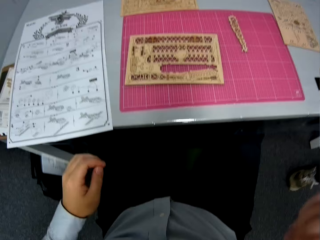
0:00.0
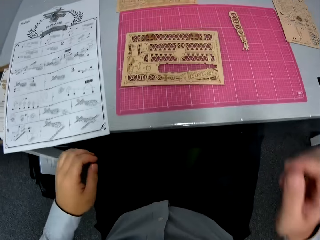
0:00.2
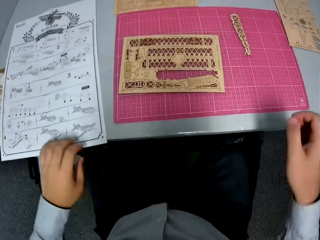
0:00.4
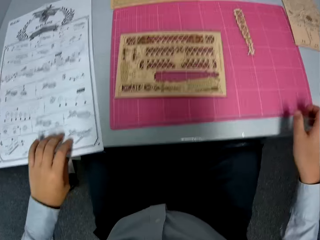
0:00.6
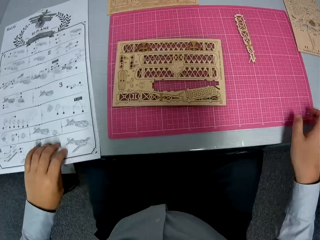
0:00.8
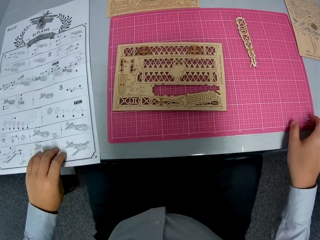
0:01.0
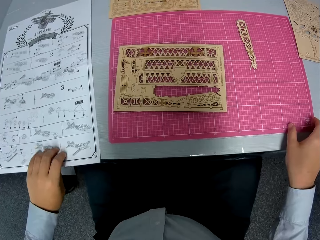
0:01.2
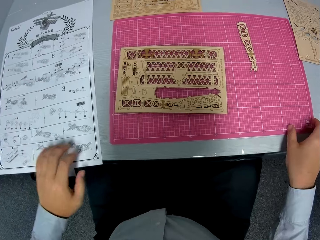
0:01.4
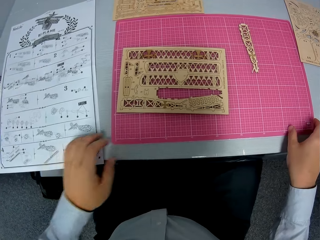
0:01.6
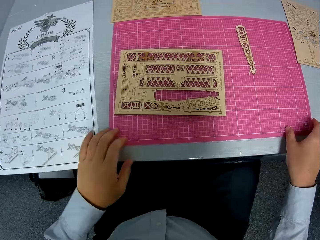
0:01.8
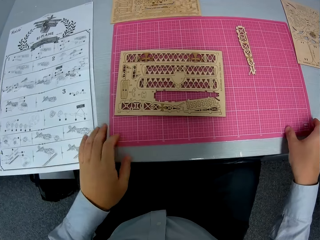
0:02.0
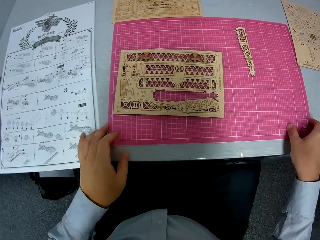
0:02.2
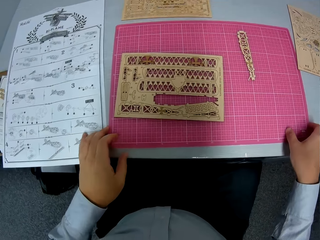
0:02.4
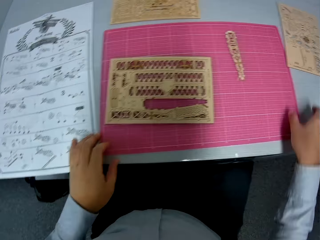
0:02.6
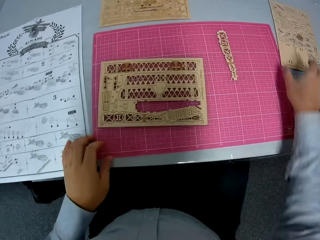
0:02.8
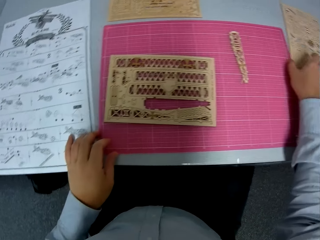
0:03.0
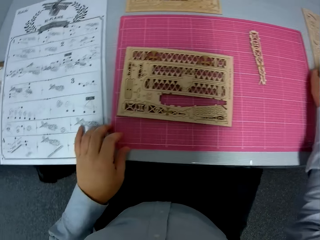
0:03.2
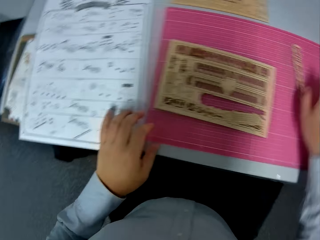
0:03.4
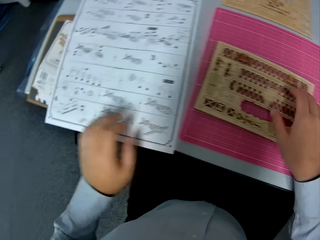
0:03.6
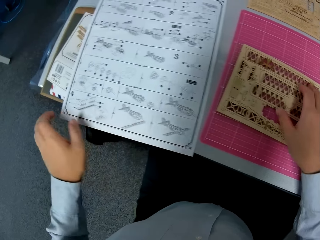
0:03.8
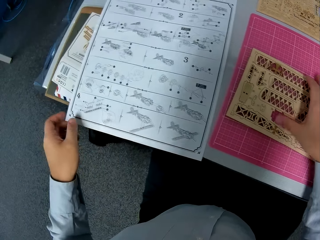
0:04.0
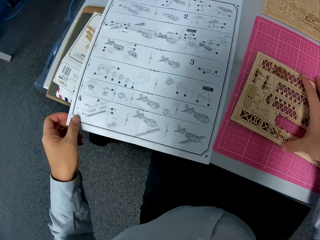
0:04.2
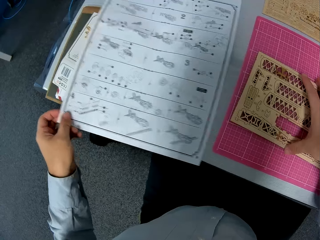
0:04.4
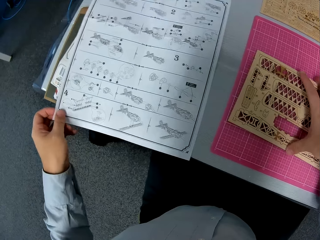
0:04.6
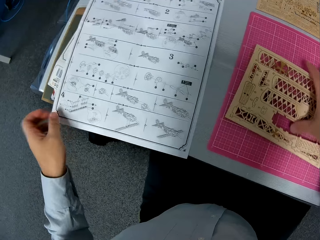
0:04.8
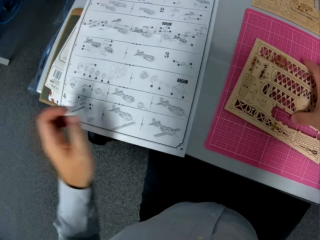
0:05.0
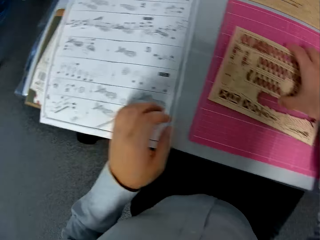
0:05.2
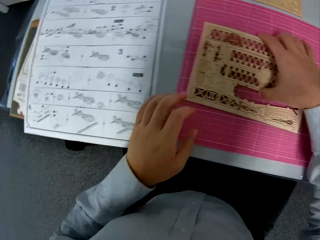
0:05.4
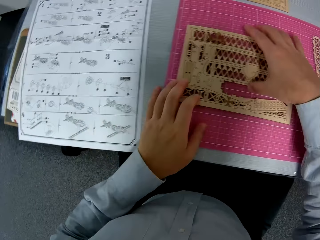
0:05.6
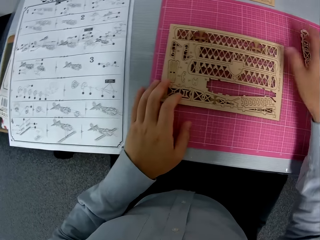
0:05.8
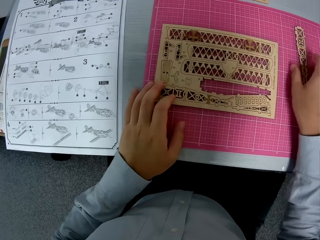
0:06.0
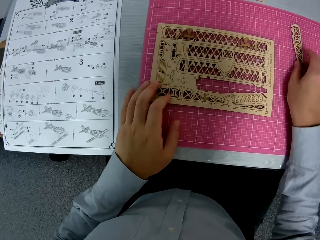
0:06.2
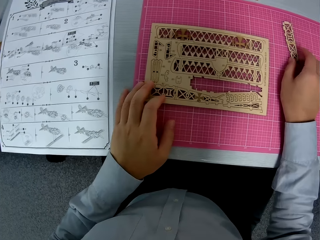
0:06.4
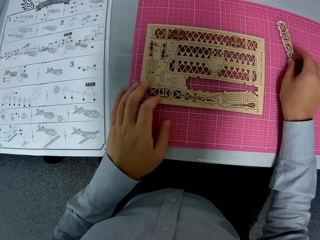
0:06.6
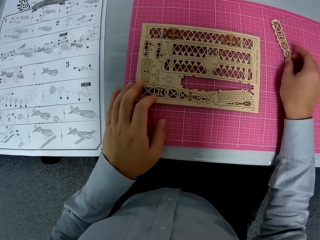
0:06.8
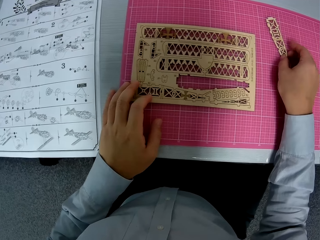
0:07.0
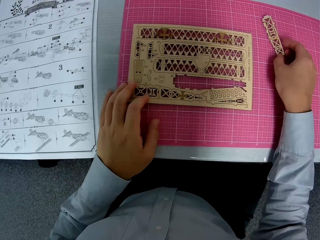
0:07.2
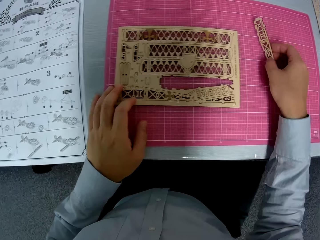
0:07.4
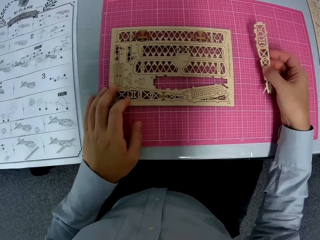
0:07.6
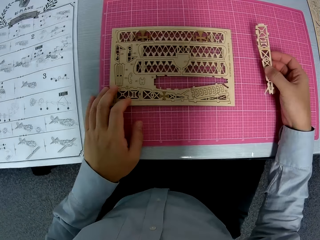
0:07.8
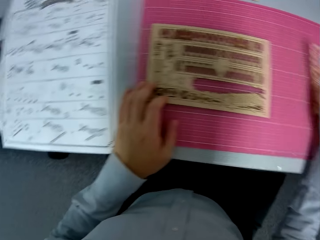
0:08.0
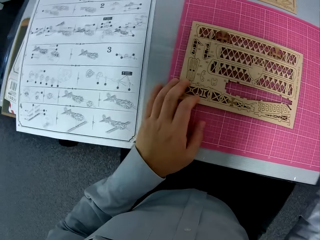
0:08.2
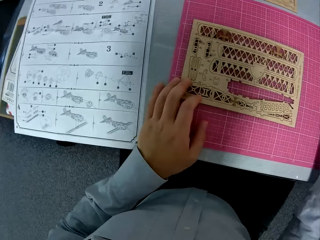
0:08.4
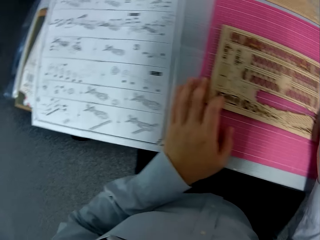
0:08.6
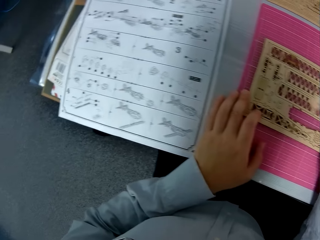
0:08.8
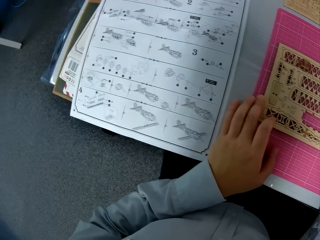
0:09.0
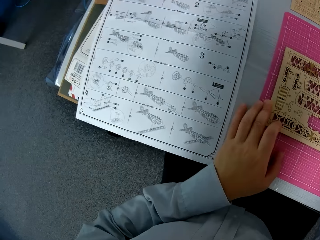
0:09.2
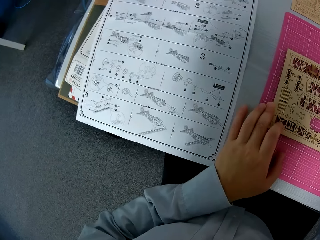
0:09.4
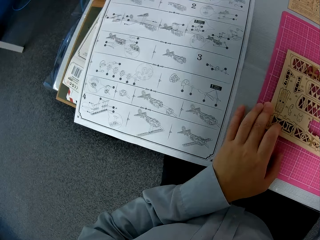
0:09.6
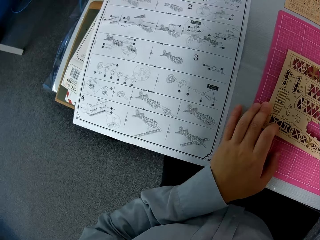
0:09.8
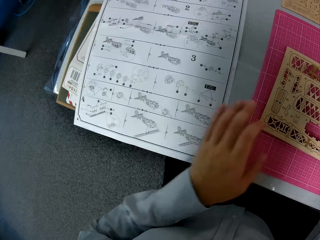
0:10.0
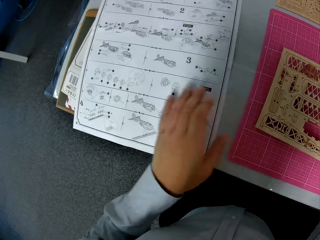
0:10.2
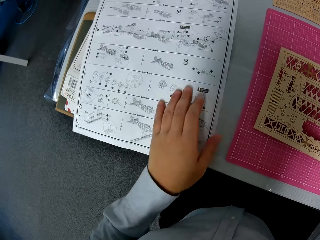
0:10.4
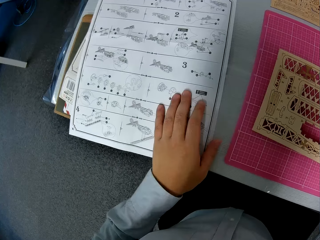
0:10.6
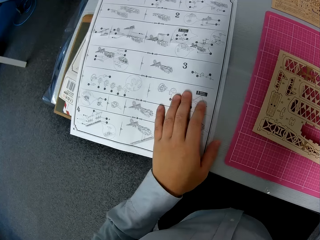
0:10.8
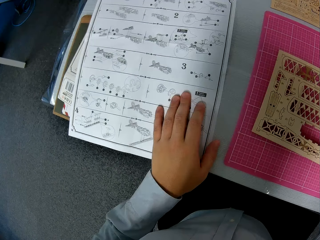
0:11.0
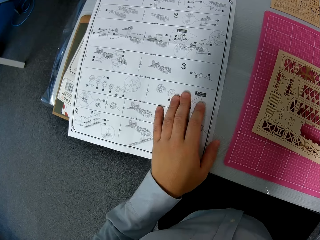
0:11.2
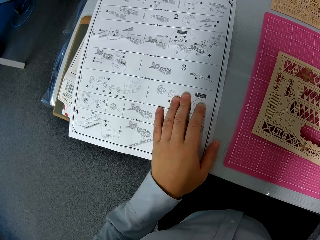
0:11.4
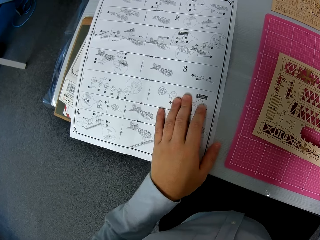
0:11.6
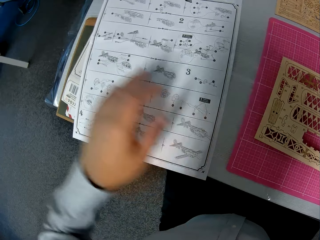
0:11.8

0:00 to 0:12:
The camera wearer moves close to the table. They hold on to the table. They push the cutting mat closer. They adjust the papers on the table. They hold something on the table. They turn around. They push the instruction paper on the table. They hold something on the cutting mat. They adjust the wood on the table. They push something on the cutting mat. They pick up a piece of wood from the table. They turn around. They look at the instruction paper. They hold the instruction paper.

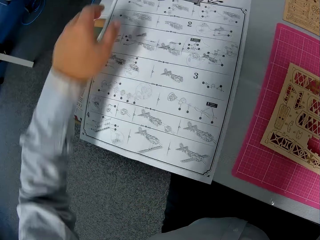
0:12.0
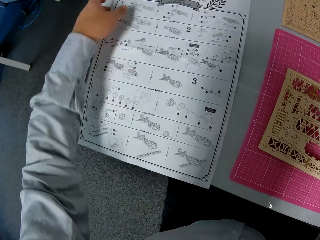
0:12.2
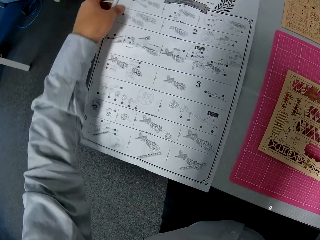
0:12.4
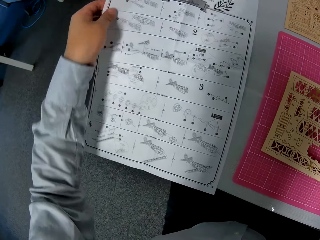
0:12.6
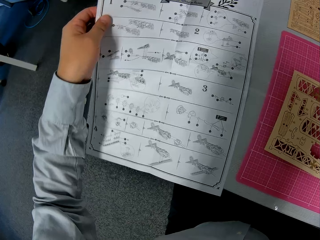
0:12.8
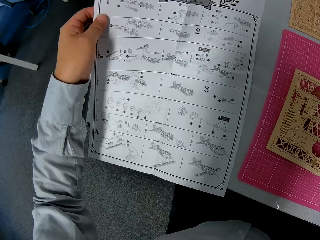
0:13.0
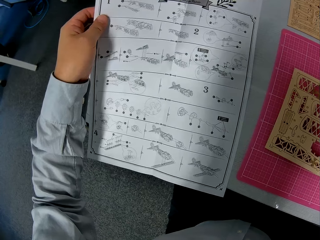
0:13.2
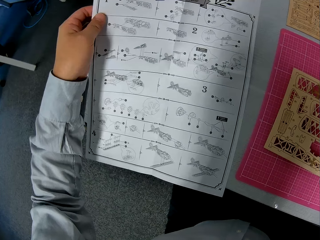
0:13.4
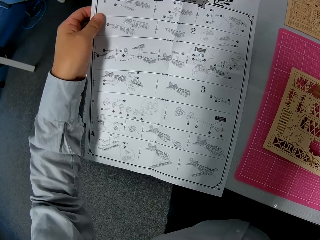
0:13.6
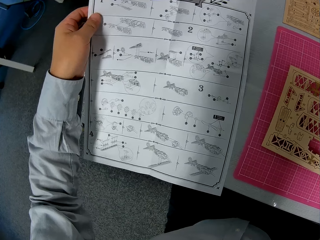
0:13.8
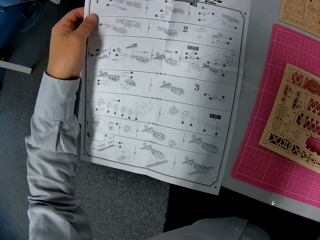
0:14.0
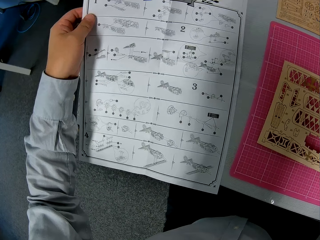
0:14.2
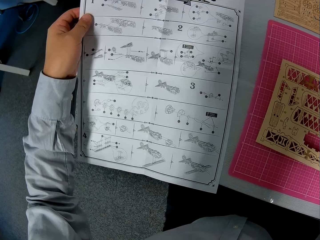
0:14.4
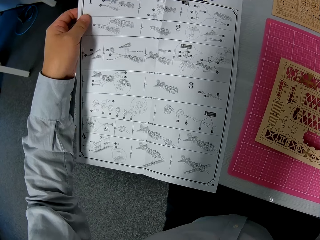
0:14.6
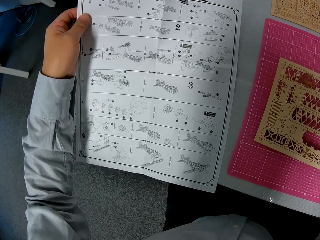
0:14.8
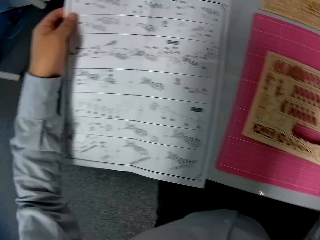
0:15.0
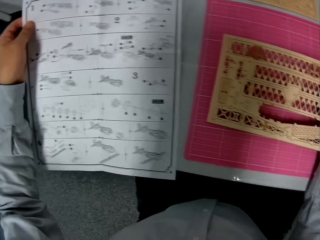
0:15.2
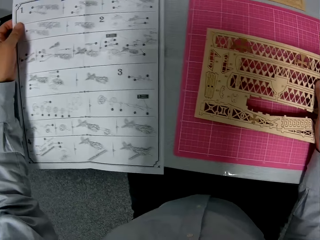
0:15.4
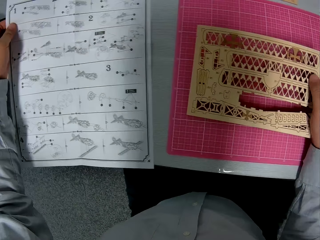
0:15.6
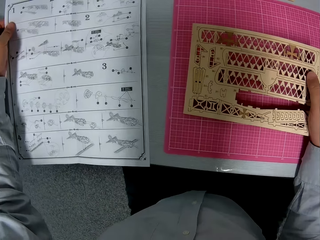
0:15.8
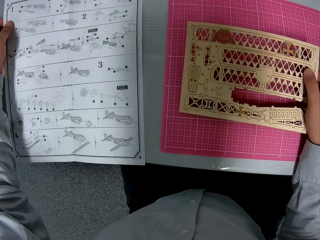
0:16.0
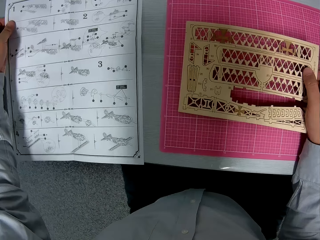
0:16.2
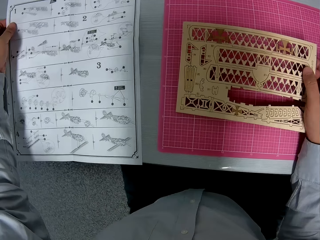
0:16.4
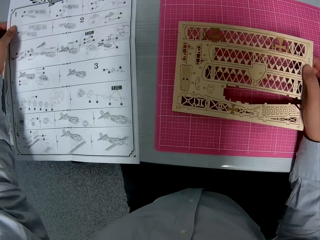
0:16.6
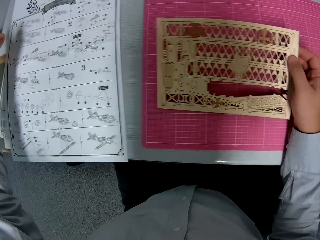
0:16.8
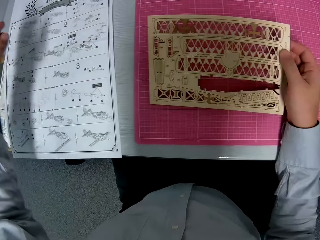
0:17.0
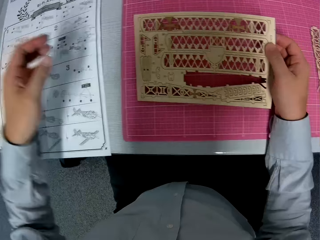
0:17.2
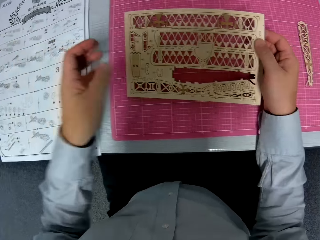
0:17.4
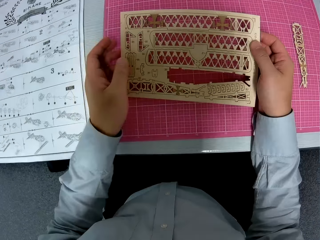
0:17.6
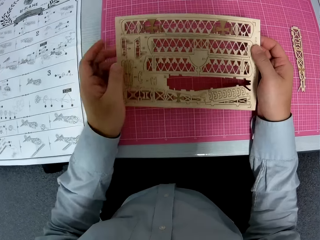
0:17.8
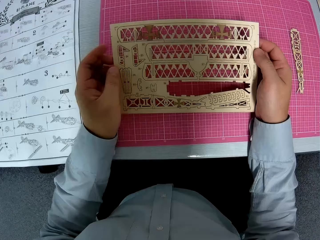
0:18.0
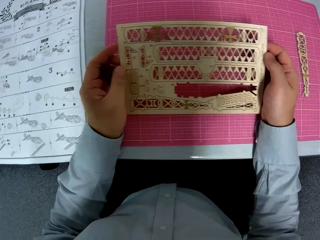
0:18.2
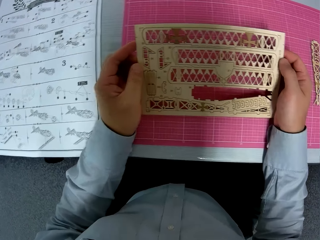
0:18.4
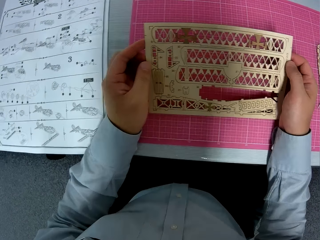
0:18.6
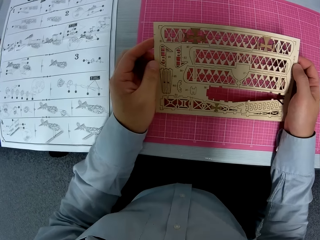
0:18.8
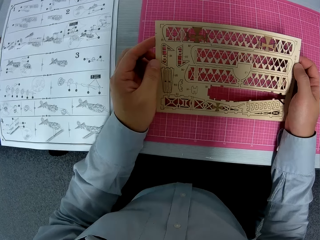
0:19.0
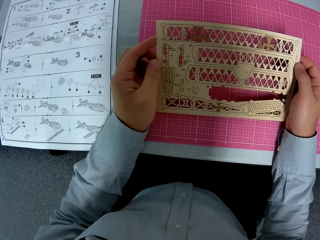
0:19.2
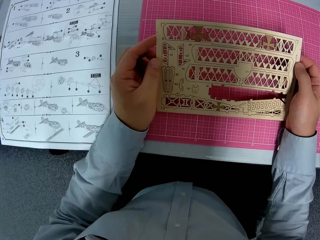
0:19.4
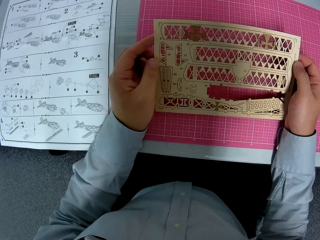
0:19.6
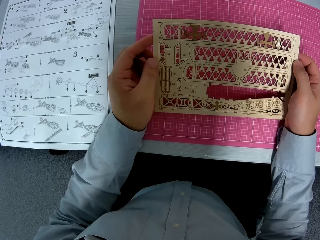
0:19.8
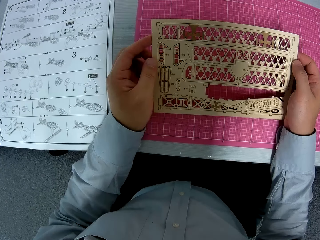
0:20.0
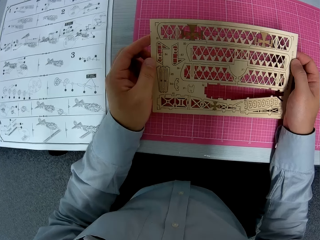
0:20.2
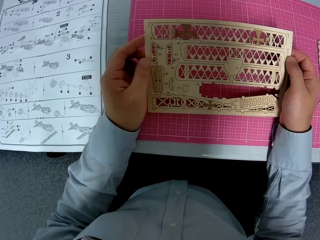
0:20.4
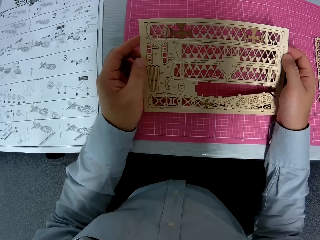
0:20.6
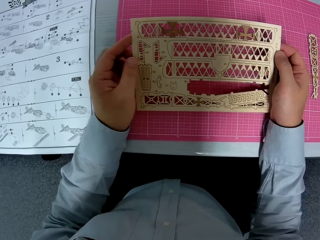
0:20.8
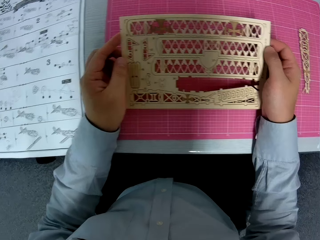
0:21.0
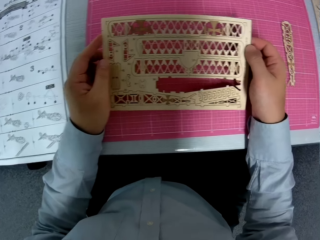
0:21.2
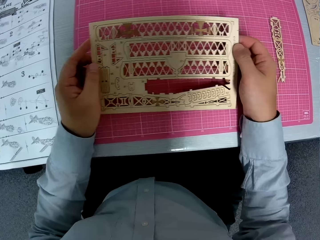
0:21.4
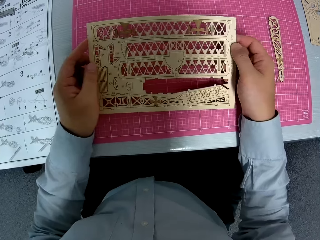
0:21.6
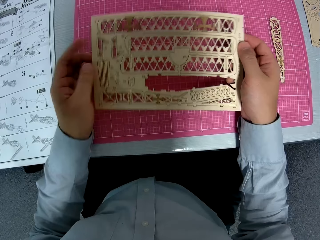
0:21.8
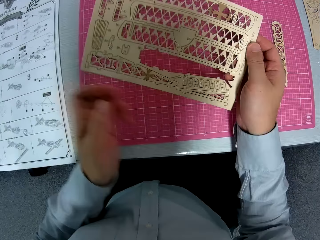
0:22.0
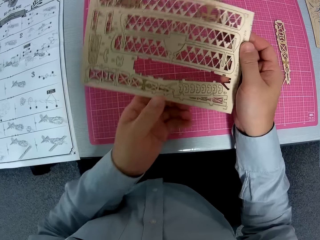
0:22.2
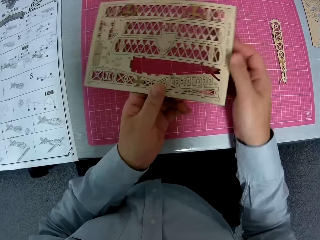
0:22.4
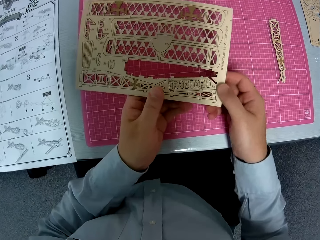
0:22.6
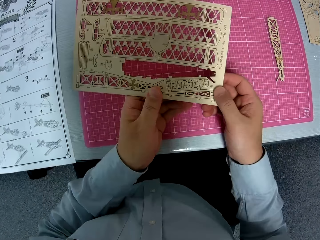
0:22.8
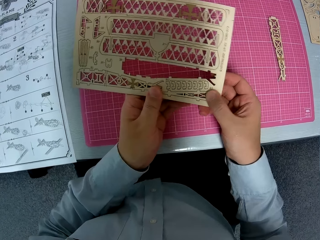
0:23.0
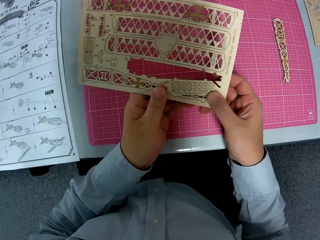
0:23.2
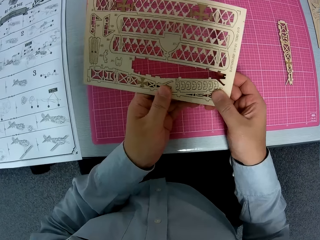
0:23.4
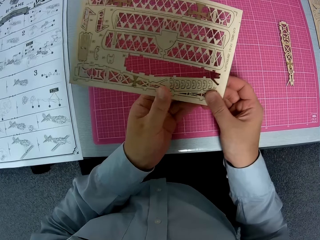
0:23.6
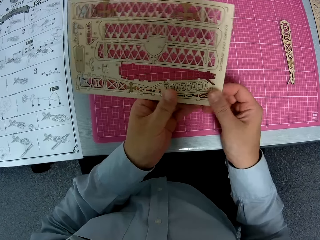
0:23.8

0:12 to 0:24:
The camera wearer lifts the instruction paper upwards. They carry the paper from the table. They look at the instruction paper. They look at something. They drop the paper on the table. They examine the paperwork. They hold something. They hold something firmly.
